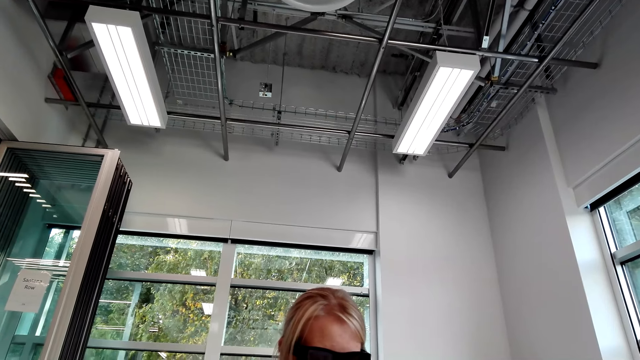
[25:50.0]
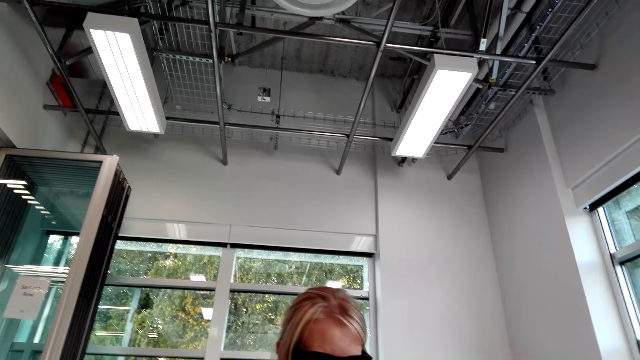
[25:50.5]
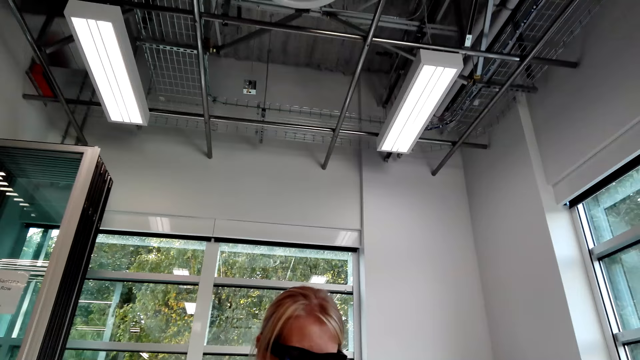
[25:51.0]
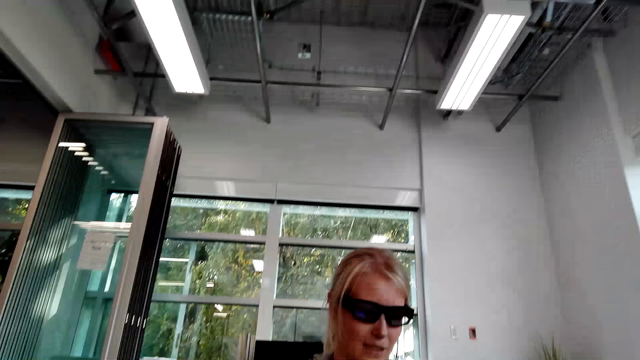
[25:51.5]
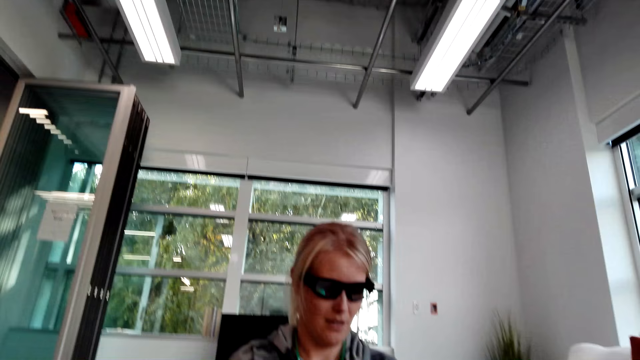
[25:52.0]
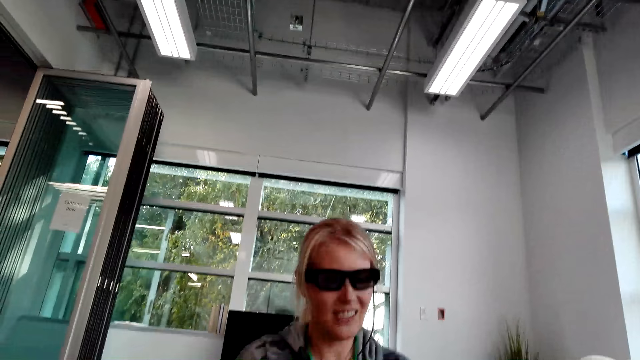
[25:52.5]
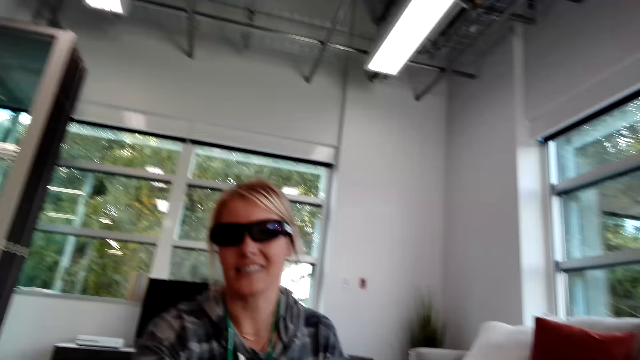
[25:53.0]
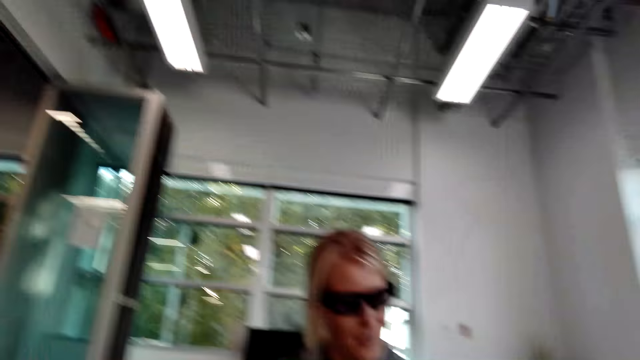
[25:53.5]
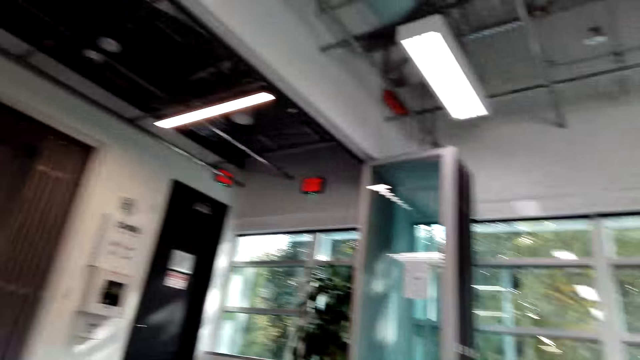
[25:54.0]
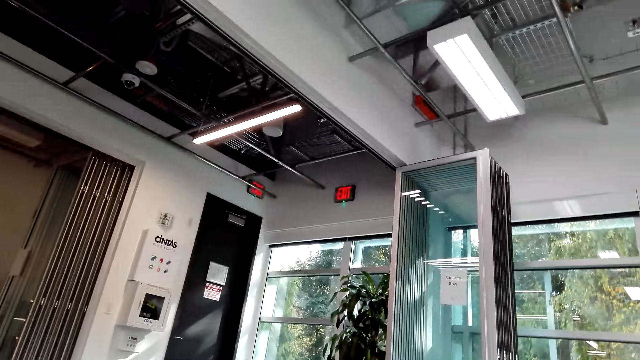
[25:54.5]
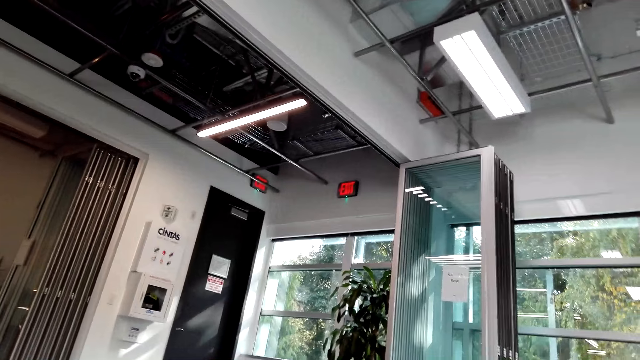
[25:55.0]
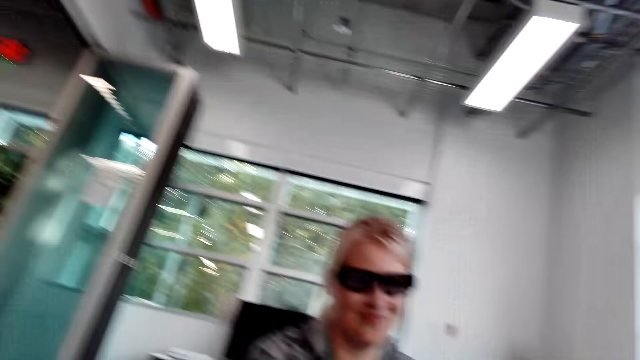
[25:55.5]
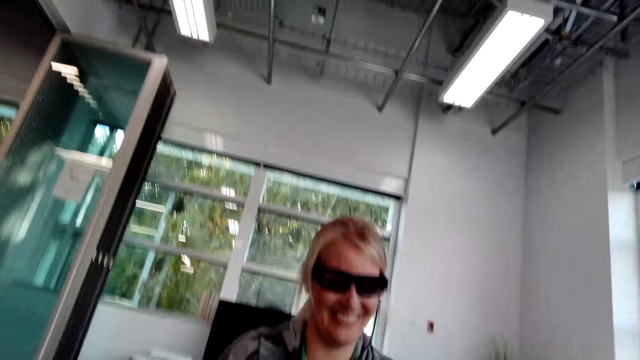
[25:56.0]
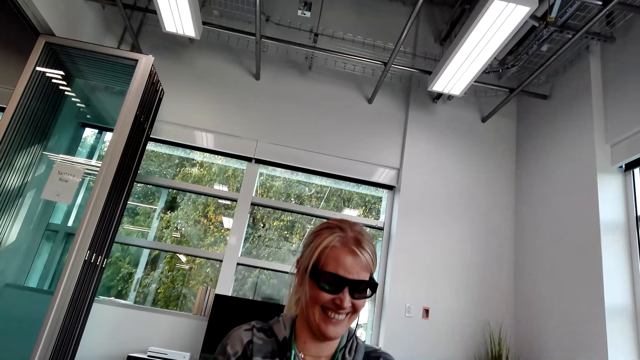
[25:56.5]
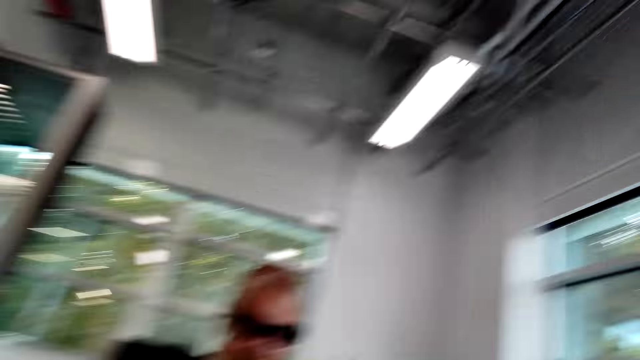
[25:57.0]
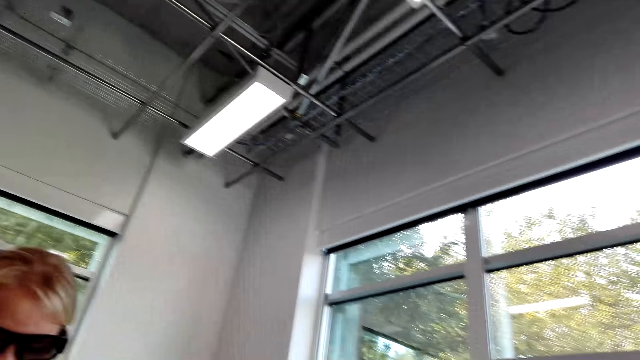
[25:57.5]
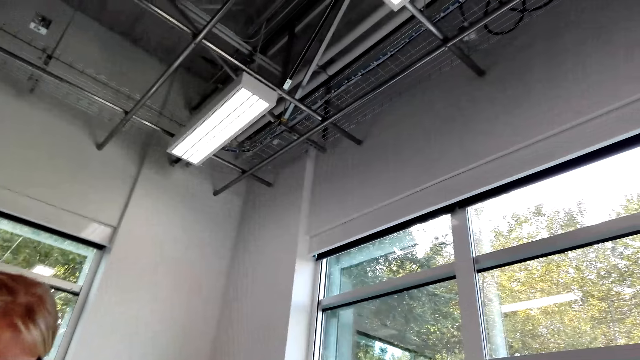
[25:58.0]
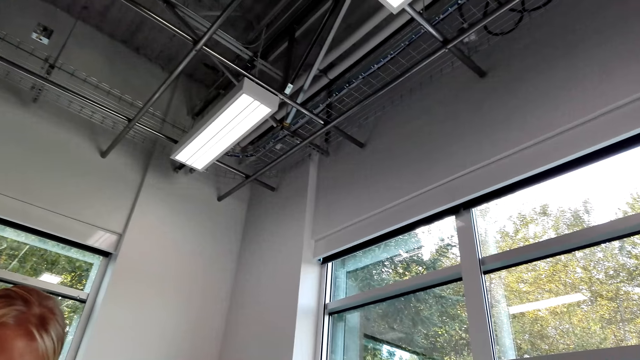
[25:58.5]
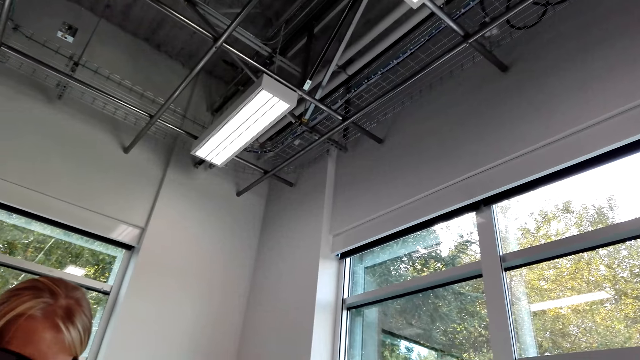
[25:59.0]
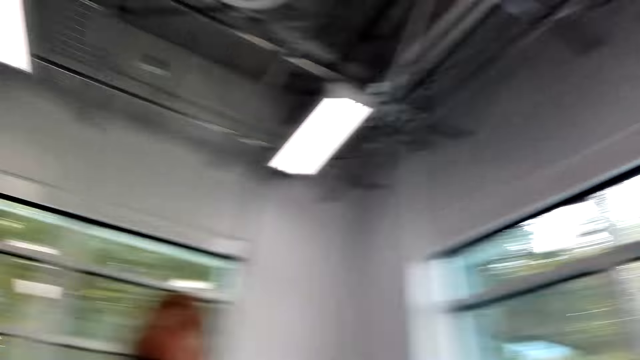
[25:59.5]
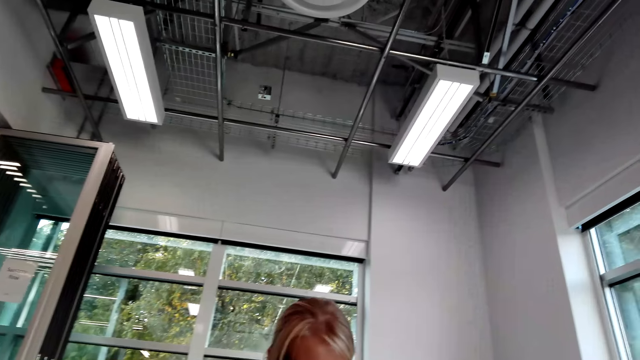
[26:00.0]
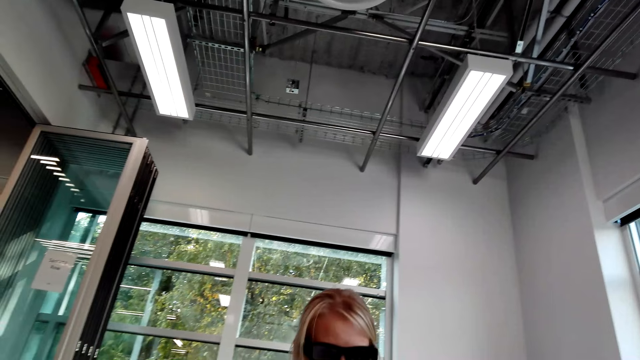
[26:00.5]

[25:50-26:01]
A person interacts with the camera wearer. The camera wearer looks around. The person interacts with the camera wearer. The camera wearer looks around.

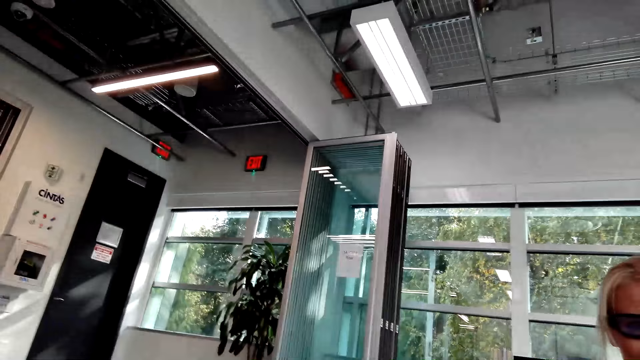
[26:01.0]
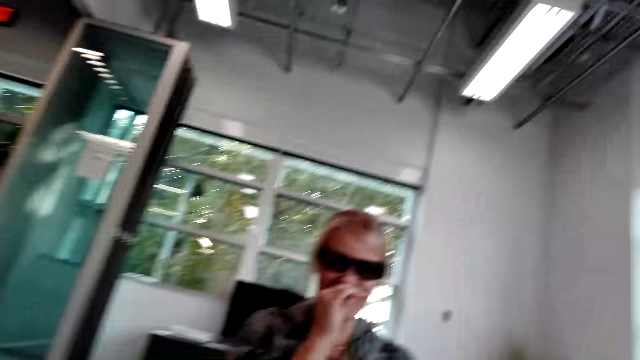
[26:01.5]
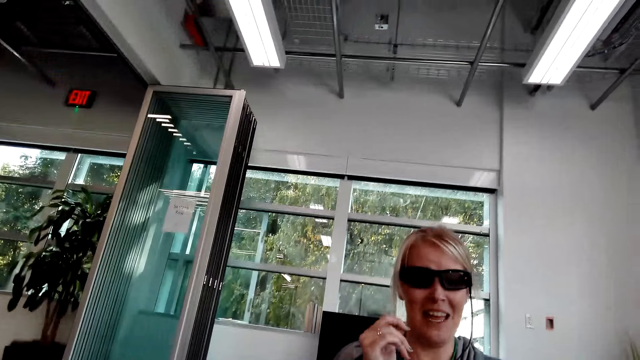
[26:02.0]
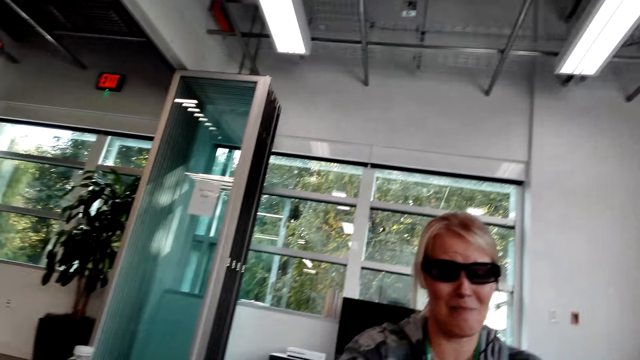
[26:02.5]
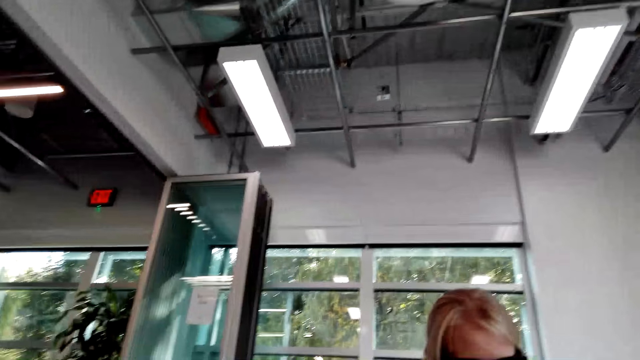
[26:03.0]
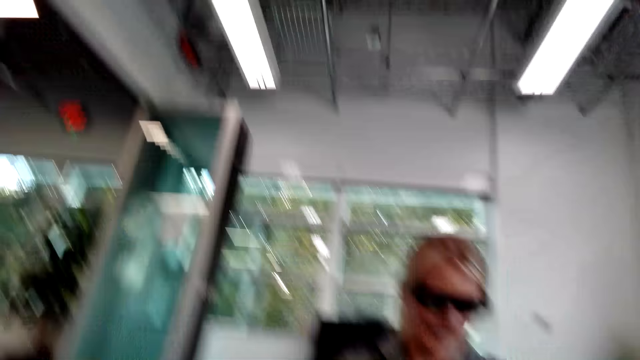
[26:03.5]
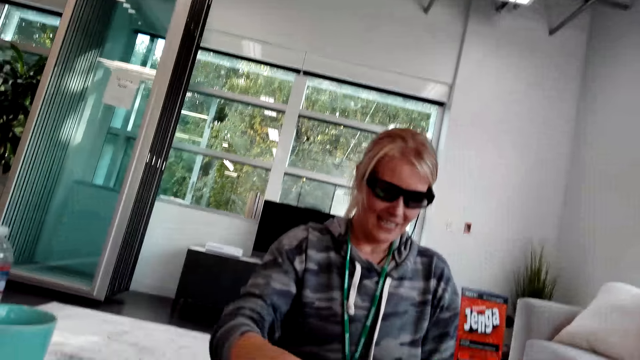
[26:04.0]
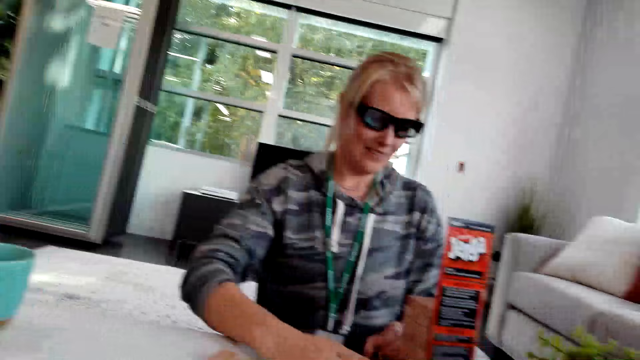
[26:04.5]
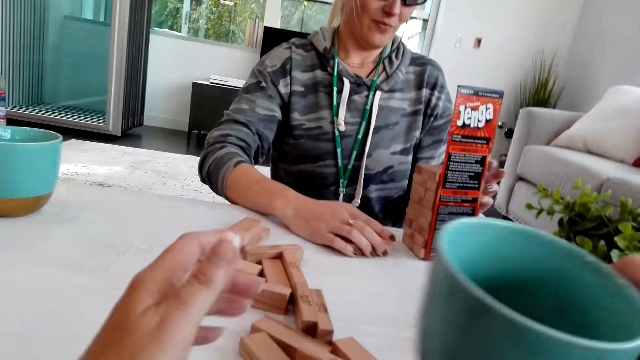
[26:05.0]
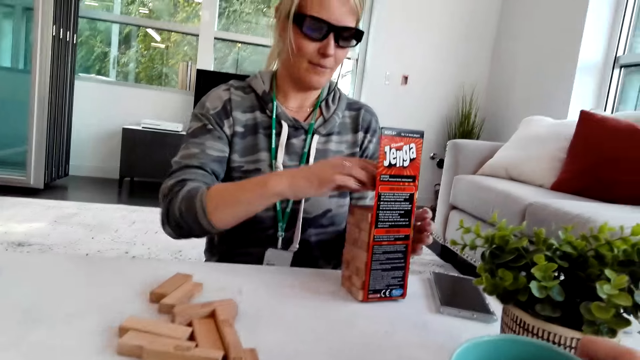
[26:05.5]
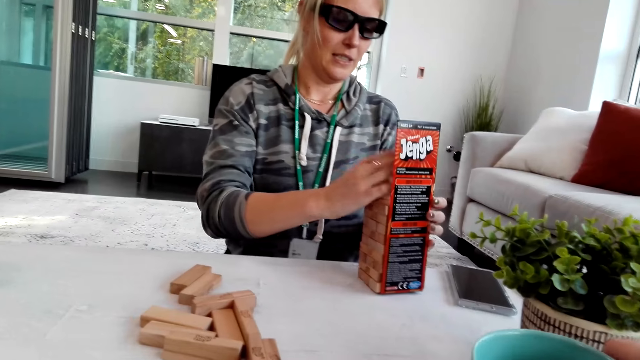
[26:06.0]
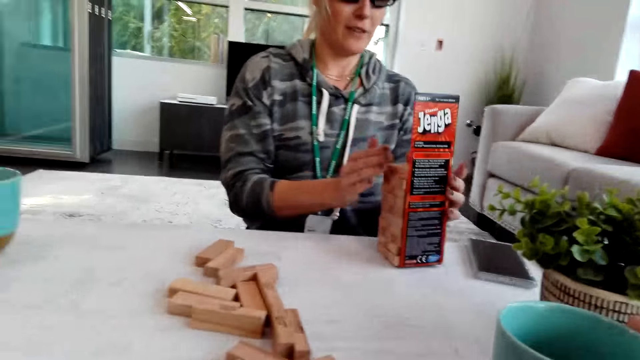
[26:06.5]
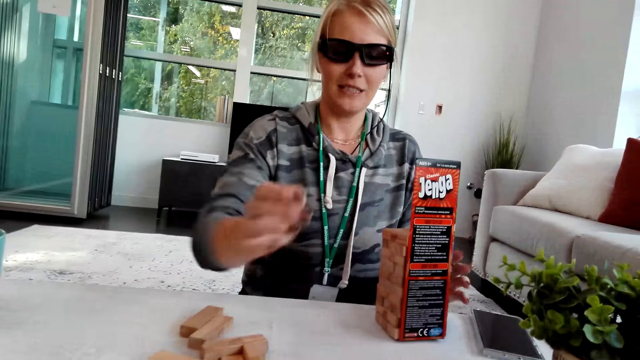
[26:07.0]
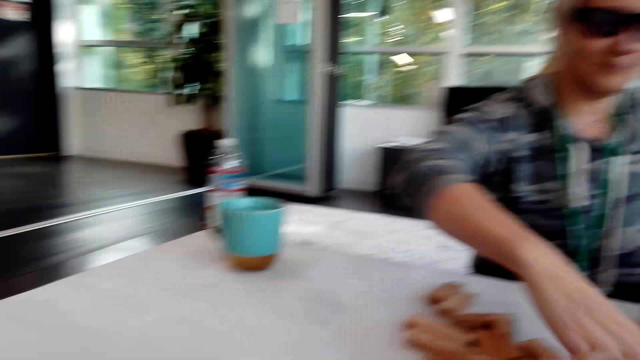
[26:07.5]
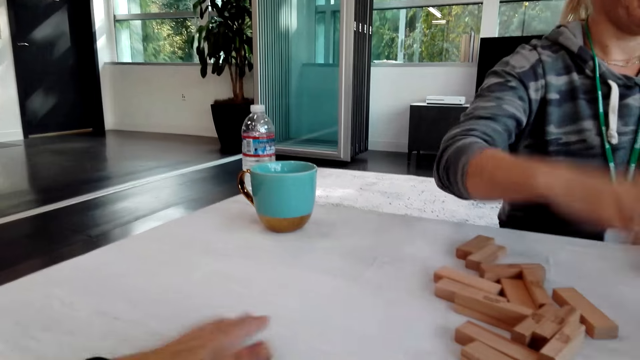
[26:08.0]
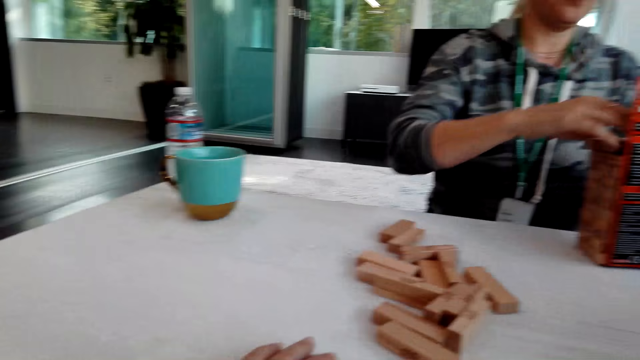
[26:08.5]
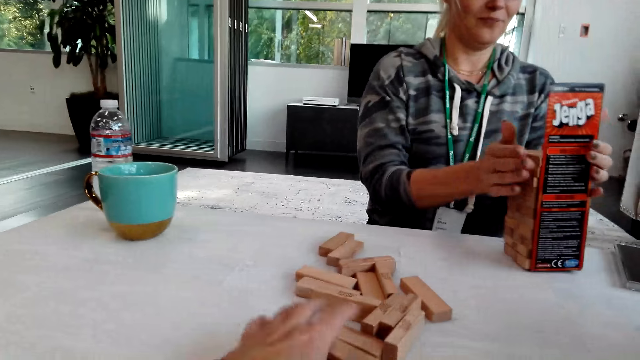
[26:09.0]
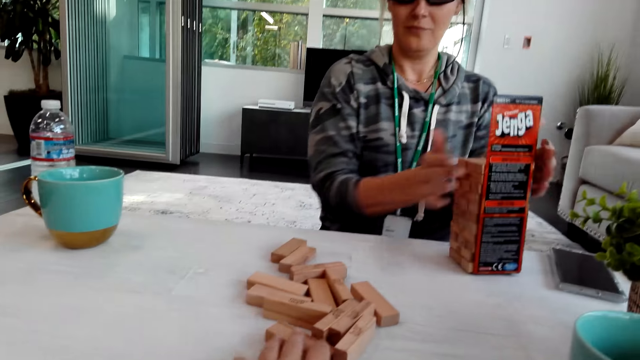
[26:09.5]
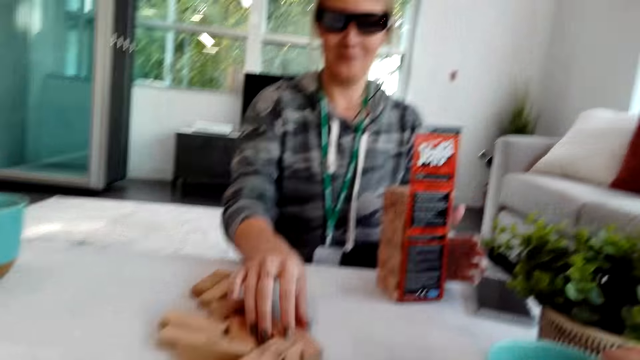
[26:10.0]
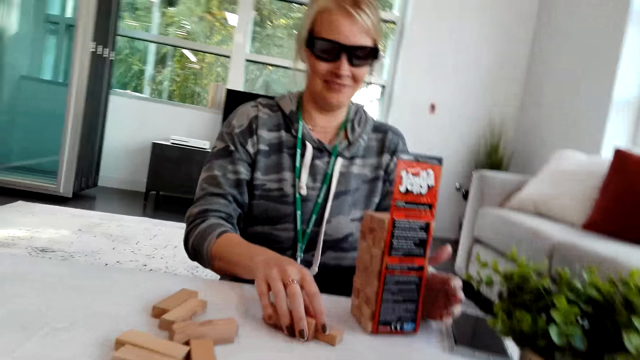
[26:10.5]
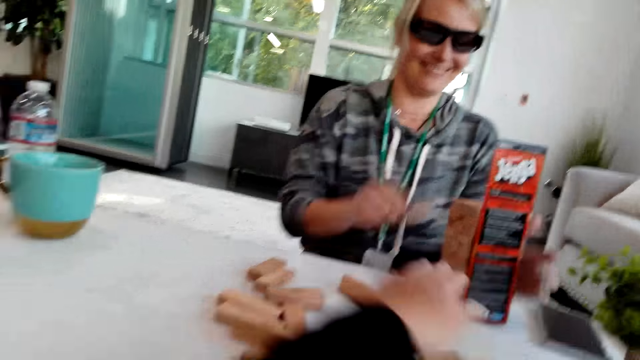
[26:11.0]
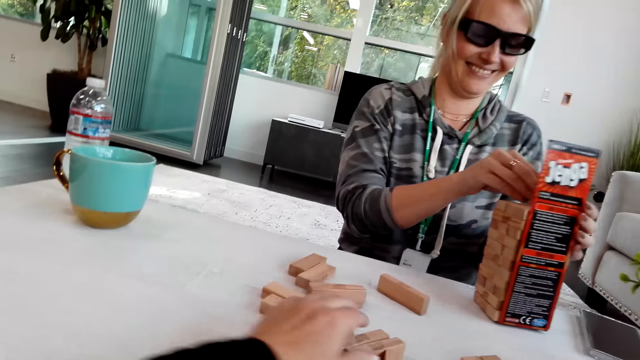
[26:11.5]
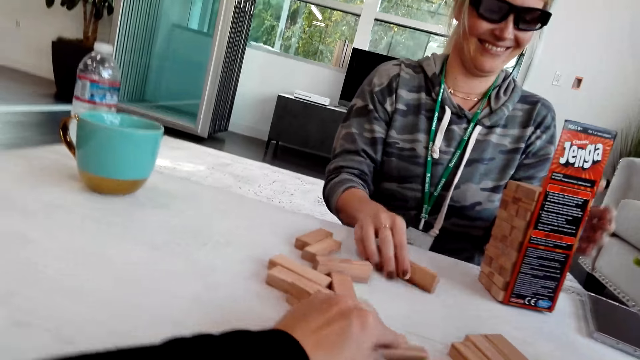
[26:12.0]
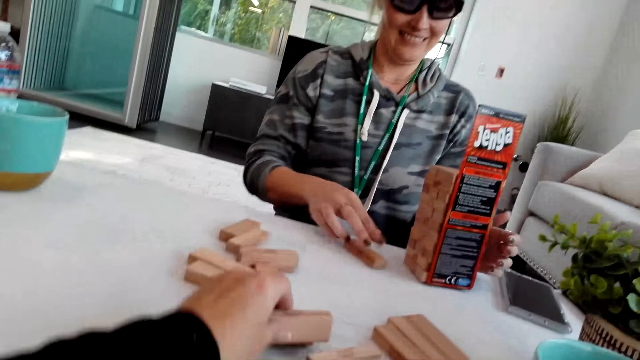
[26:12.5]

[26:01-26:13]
A person interacts with the camera wearer. The person arranges the pieces of wood. The camera wearer moves a hand. They hold the pieces of wood.
